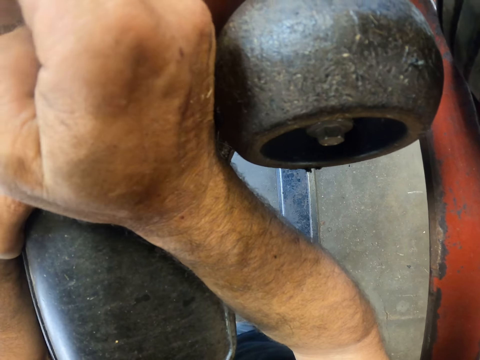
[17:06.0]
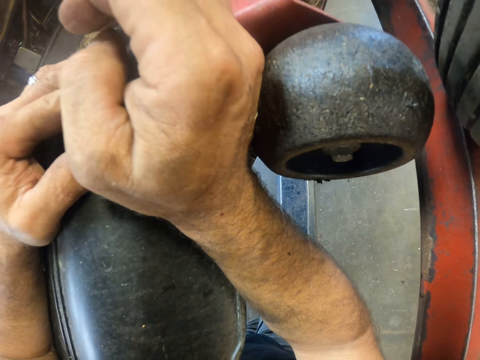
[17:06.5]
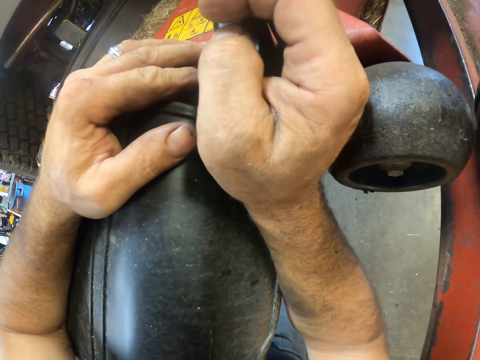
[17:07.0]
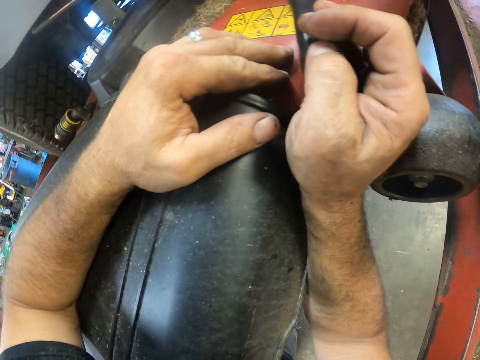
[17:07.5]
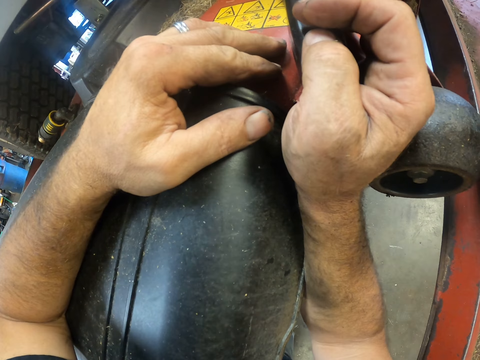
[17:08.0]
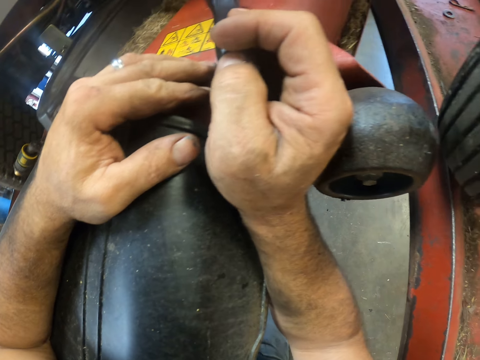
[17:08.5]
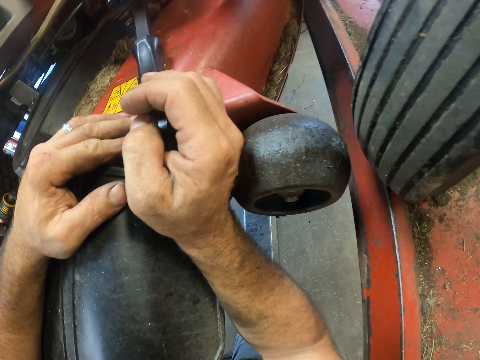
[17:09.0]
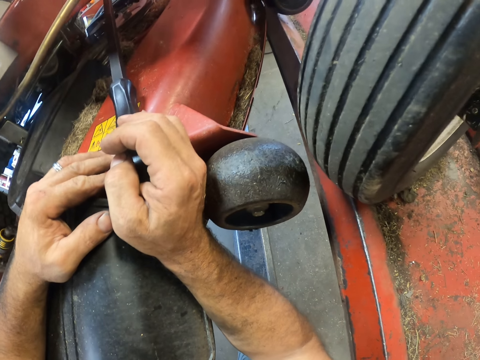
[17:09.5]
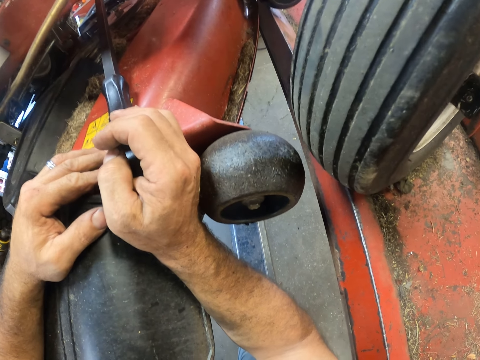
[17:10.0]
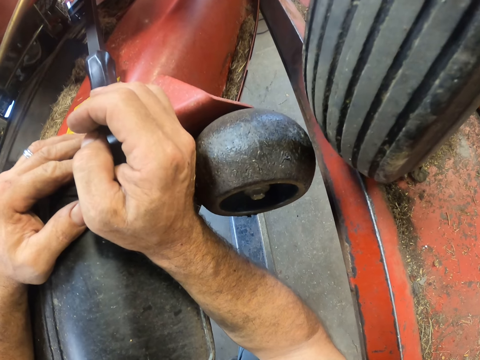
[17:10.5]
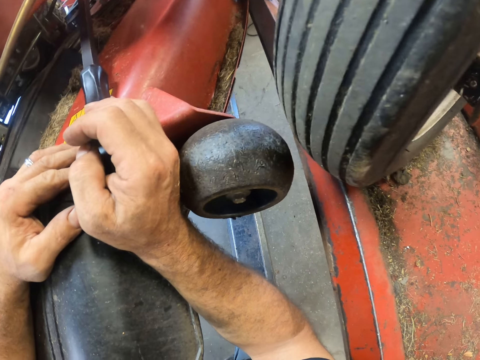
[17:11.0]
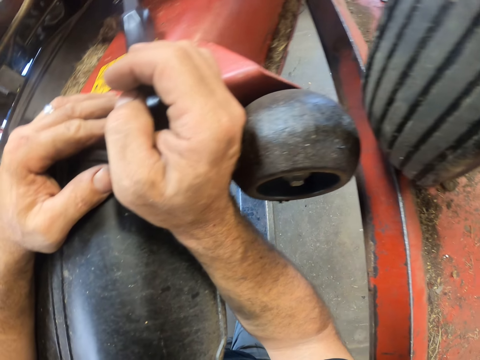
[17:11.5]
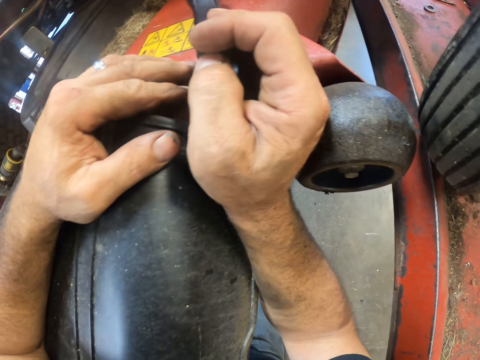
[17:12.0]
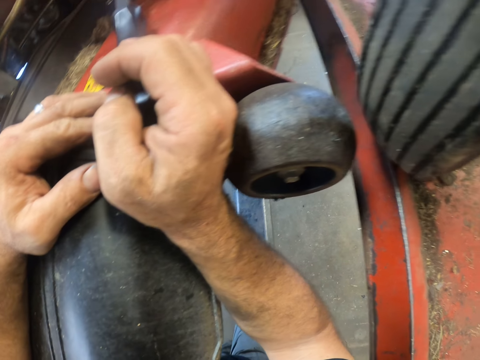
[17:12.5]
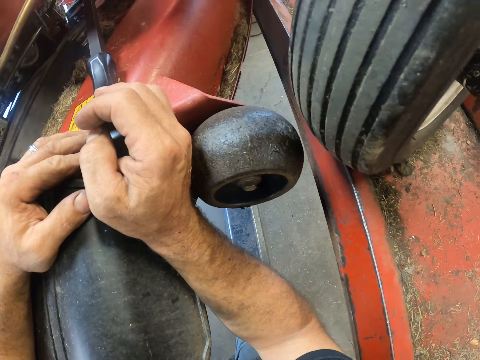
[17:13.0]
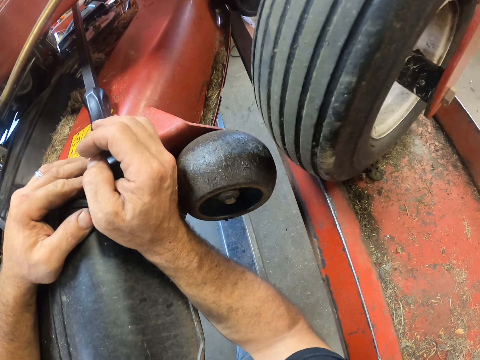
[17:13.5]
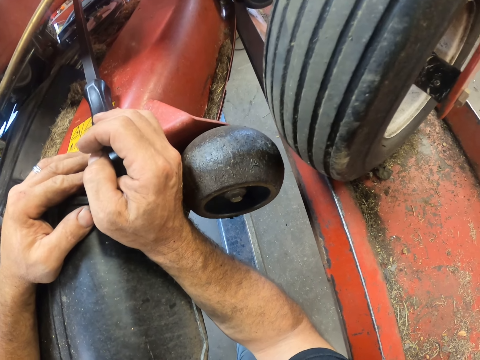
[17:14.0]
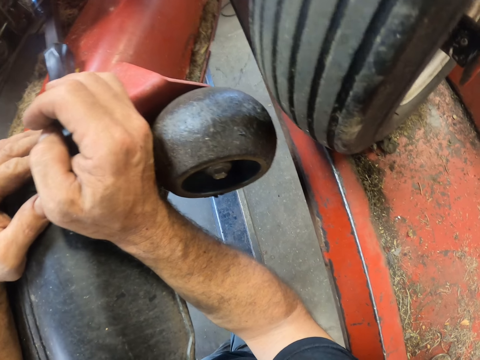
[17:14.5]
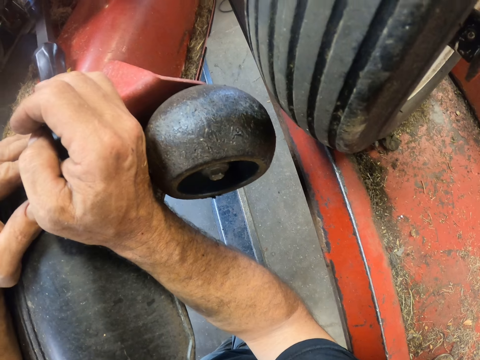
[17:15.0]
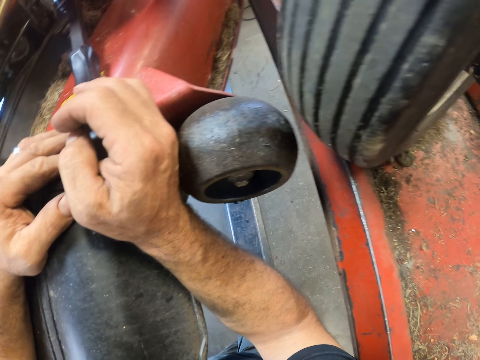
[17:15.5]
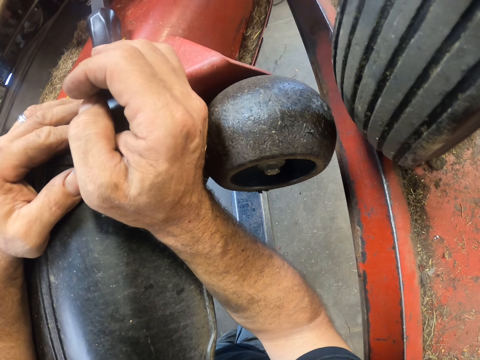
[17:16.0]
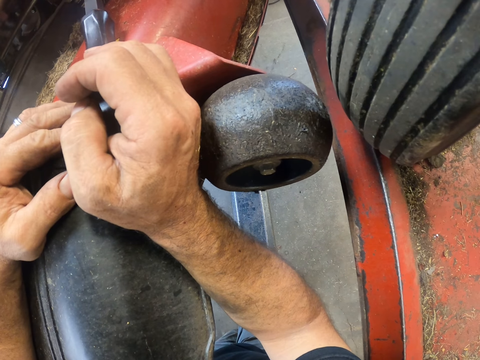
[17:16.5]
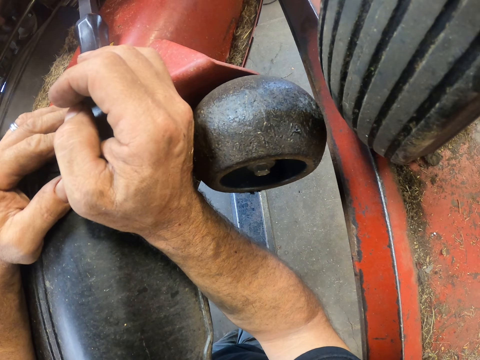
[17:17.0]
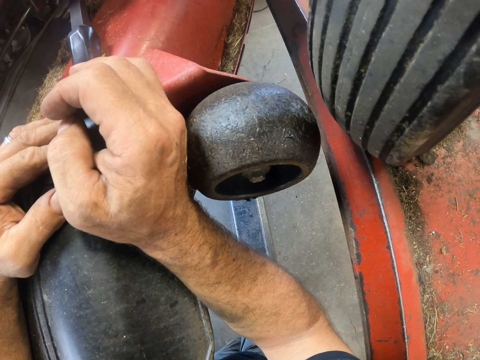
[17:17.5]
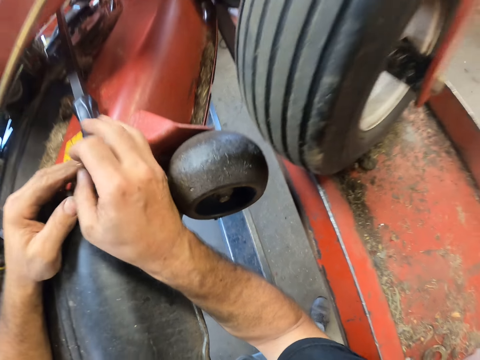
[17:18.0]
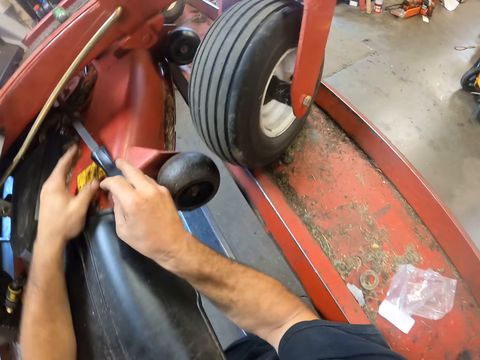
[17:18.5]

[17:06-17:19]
The camera wearer holds the metal into place.

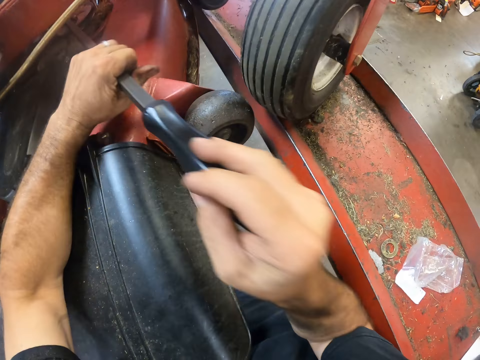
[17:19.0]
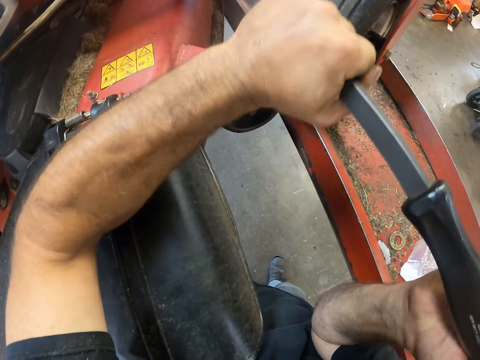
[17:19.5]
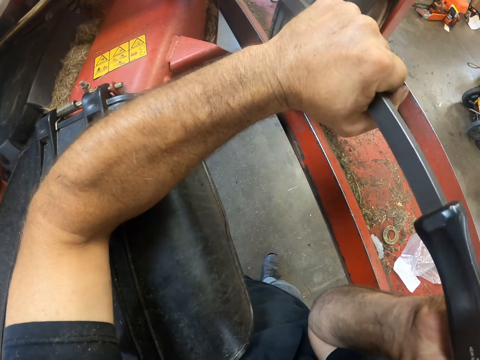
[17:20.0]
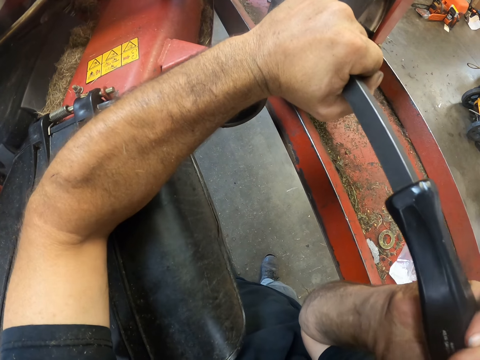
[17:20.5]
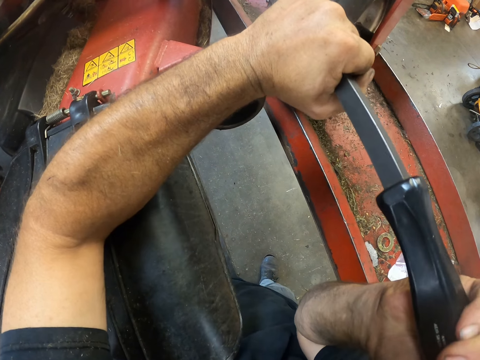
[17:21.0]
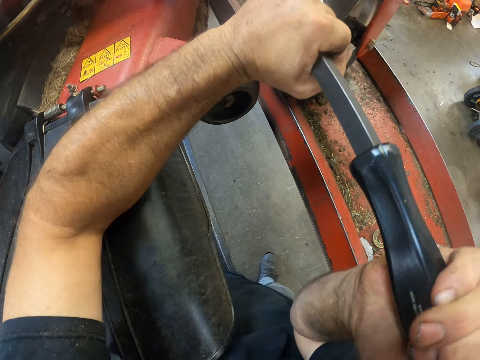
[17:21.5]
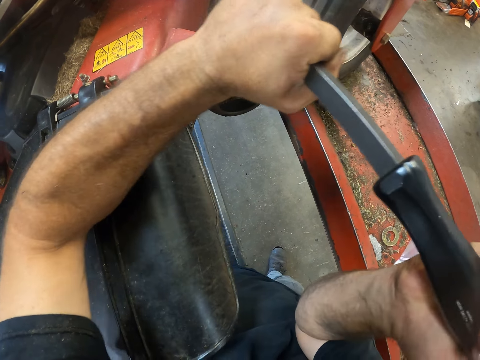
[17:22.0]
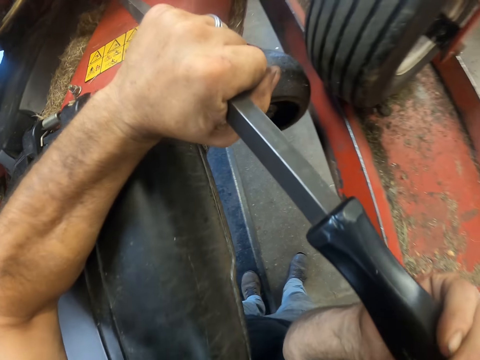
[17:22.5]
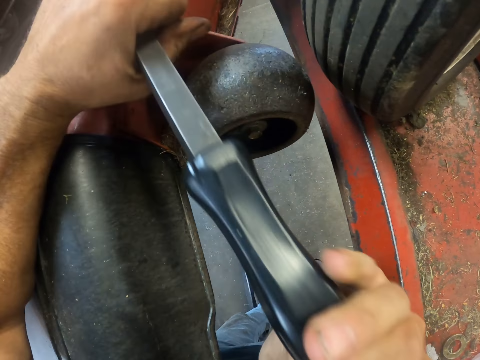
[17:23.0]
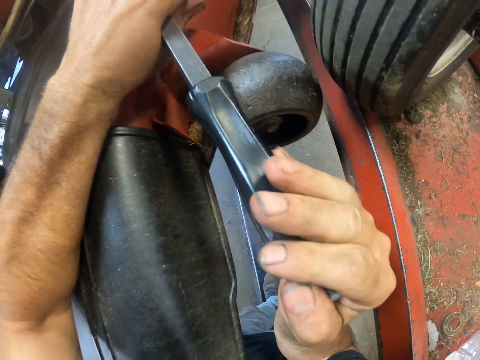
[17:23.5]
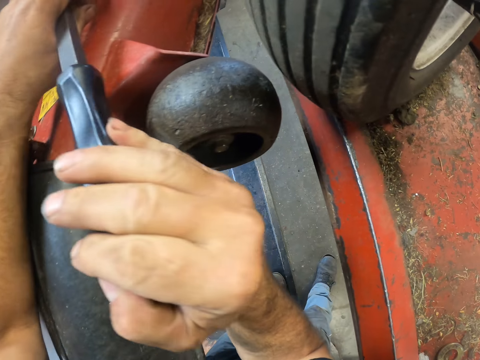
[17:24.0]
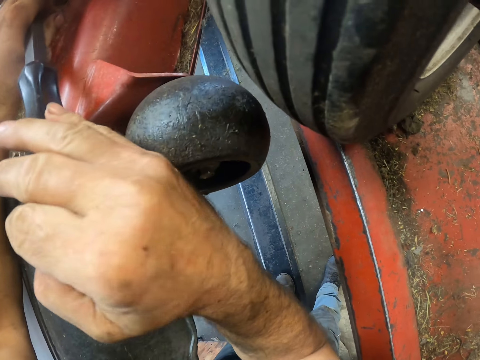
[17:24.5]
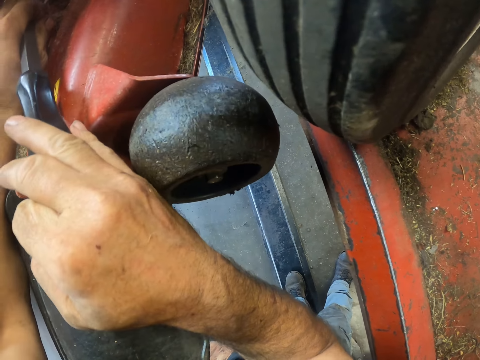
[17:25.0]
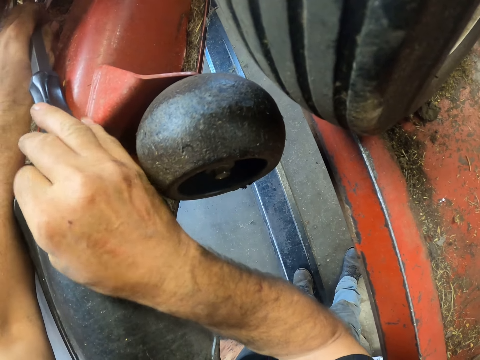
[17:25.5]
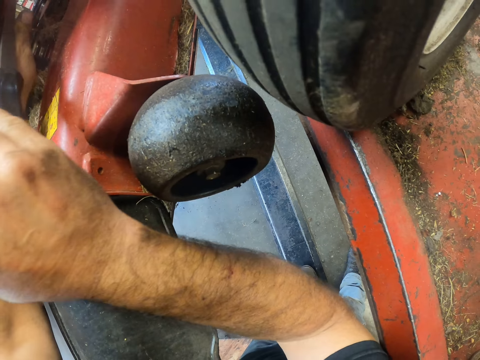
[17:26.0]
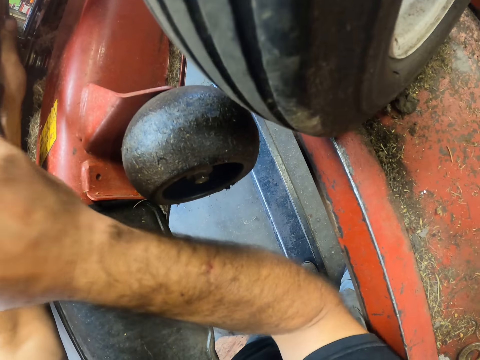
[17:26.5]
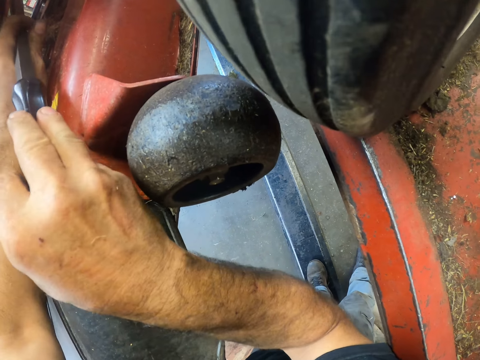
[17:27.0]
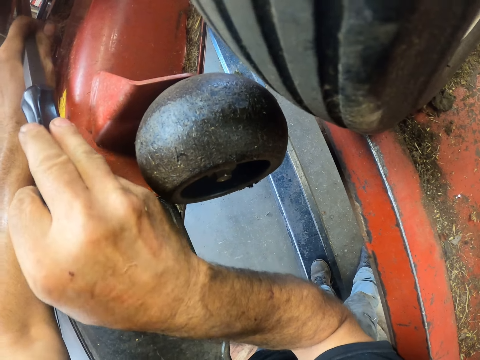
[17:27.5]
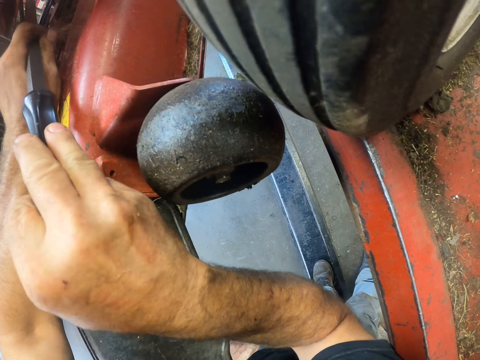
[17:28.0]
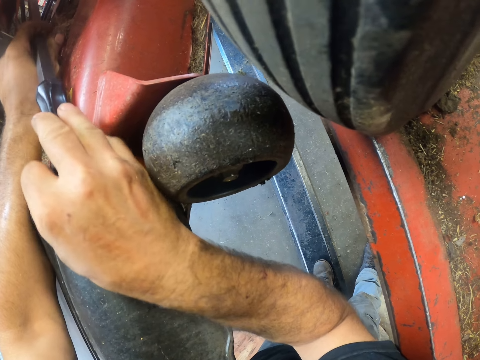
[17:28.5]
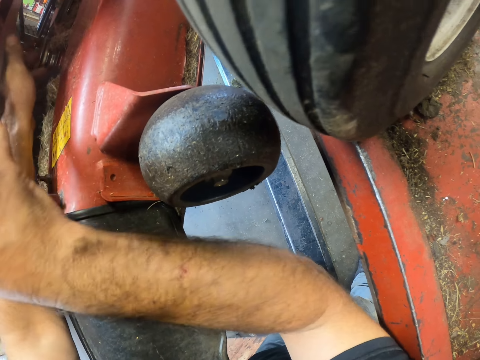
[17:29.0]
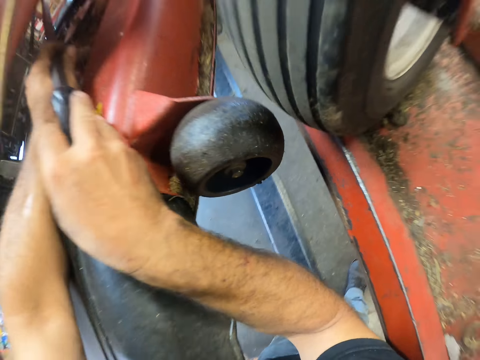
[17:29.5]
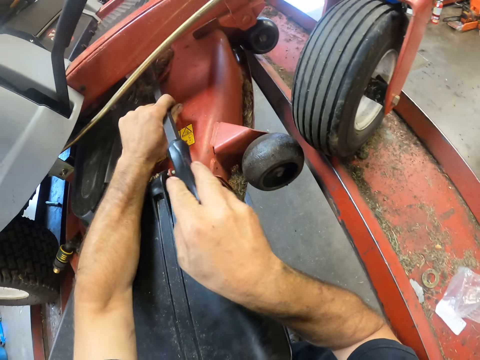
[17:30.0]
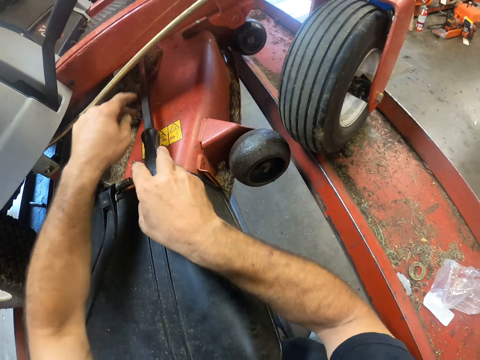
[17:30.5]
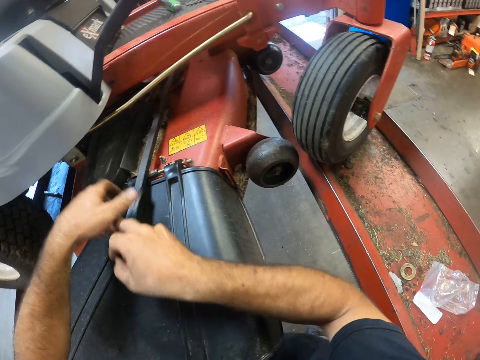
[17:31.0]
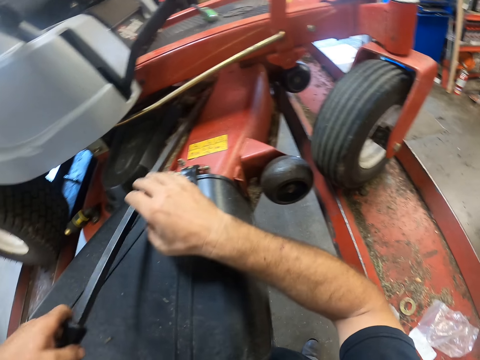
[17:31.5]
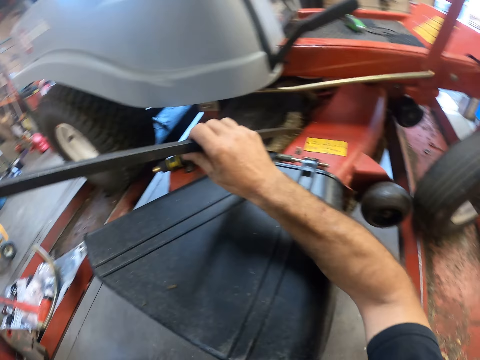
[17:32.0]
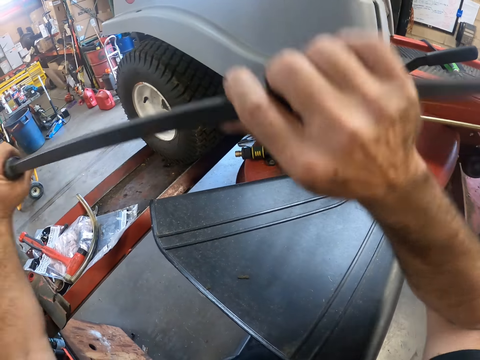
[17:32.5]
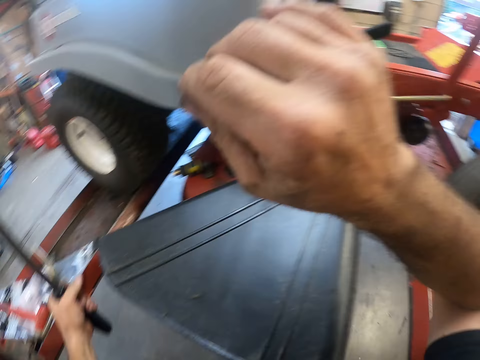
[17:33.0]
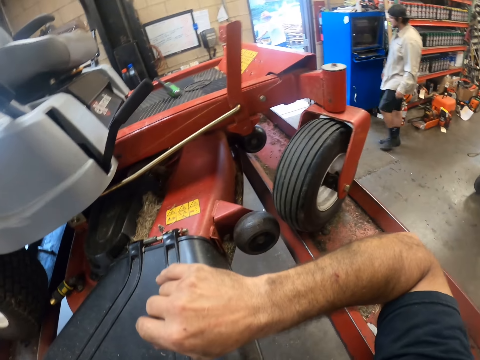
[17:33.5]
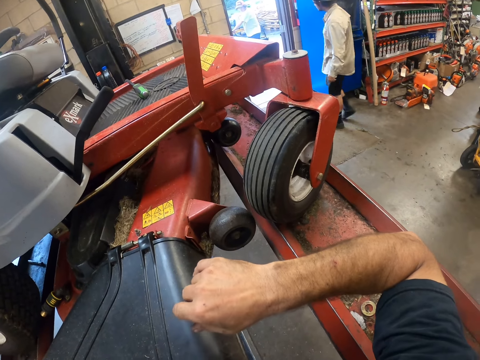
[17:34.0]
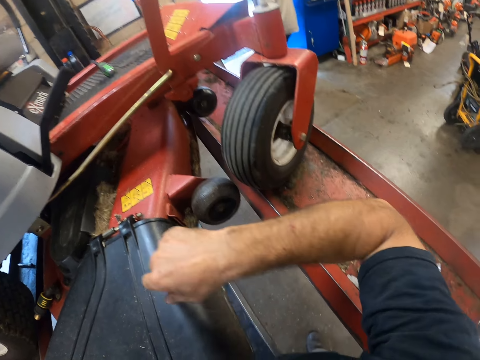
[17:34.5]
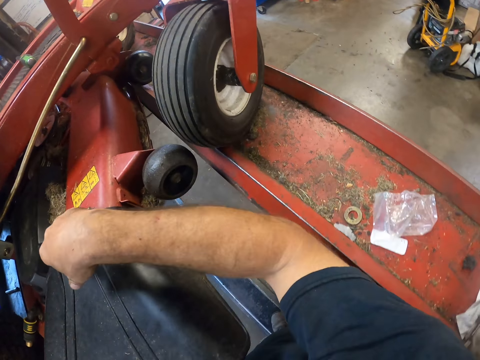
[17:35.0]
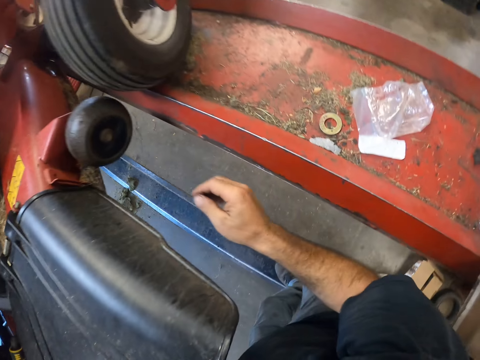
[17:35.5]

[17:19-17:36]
The camera wearer pushes the metal on the time cutter. They remove the bar from the cutting deck. They pull the metal and hold up the long metal. A man walks out of the garage. The camera wearer places the bar on the hydraulic lift.
